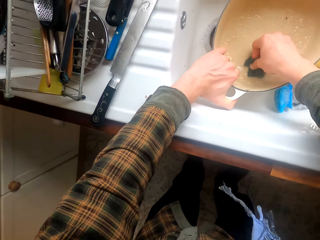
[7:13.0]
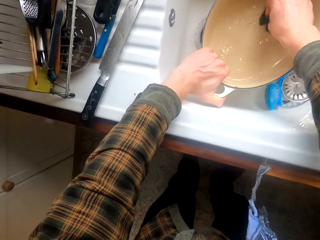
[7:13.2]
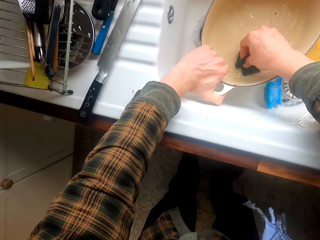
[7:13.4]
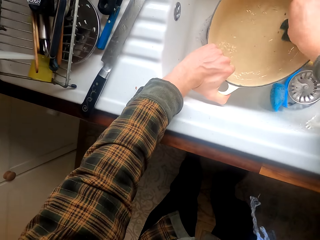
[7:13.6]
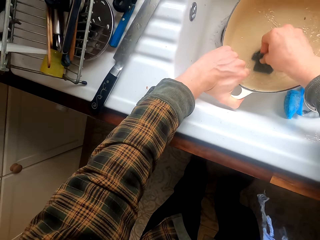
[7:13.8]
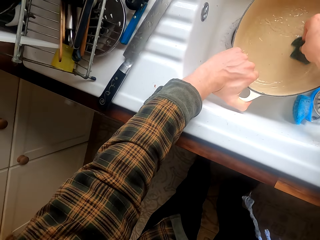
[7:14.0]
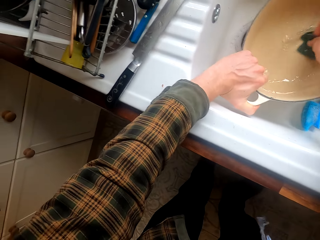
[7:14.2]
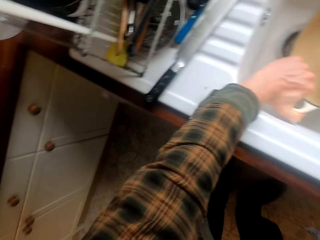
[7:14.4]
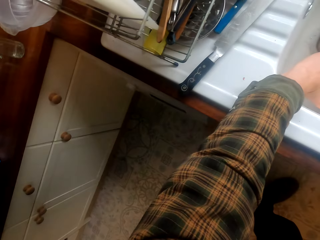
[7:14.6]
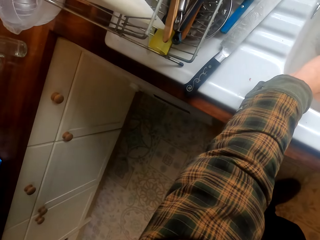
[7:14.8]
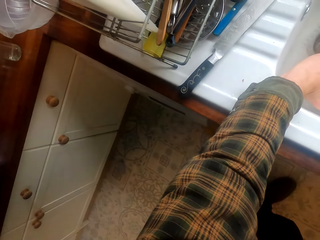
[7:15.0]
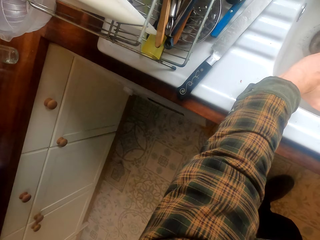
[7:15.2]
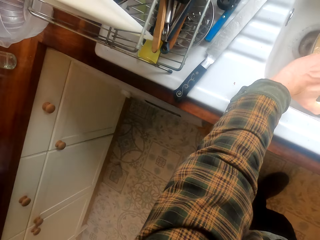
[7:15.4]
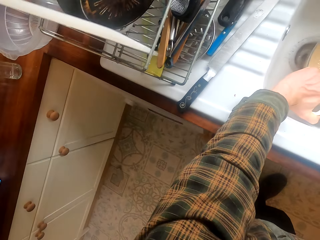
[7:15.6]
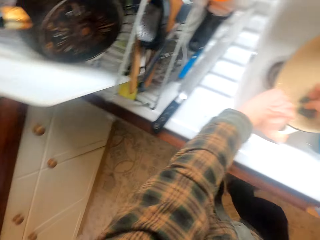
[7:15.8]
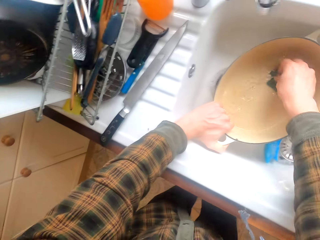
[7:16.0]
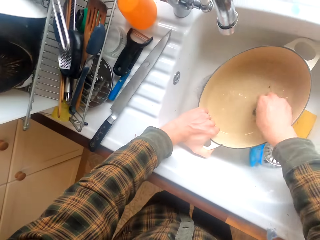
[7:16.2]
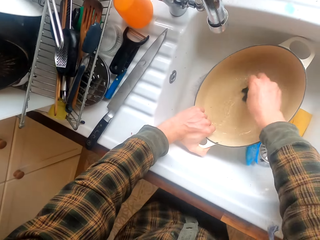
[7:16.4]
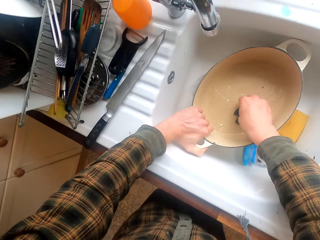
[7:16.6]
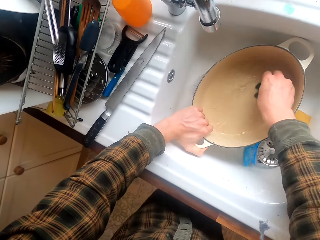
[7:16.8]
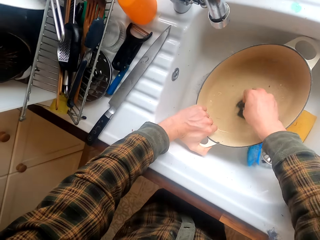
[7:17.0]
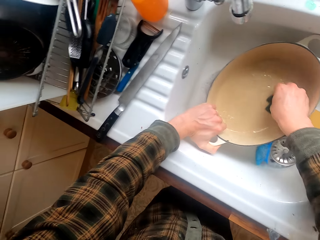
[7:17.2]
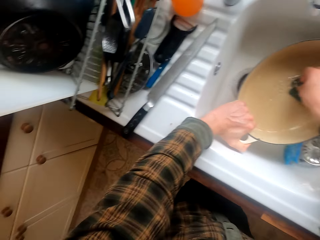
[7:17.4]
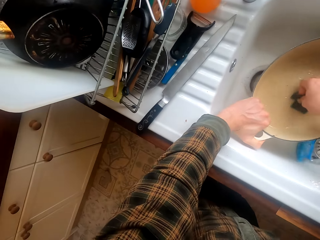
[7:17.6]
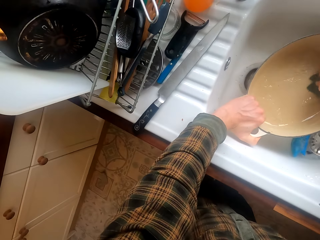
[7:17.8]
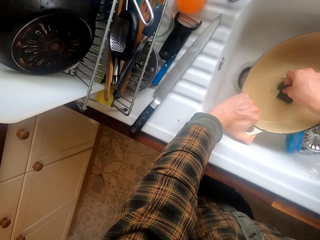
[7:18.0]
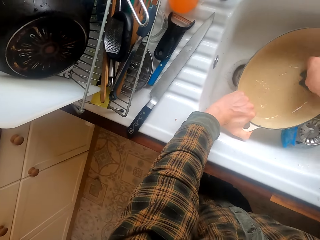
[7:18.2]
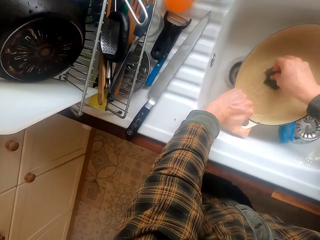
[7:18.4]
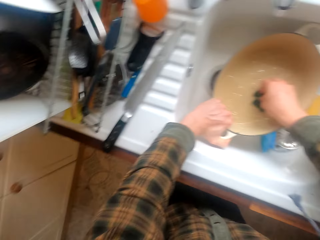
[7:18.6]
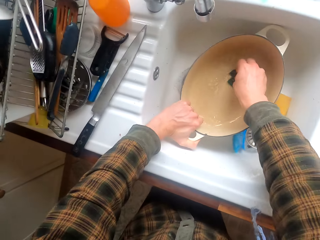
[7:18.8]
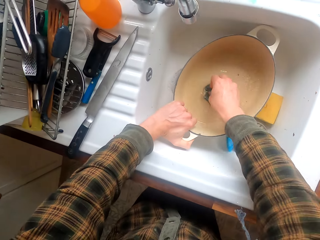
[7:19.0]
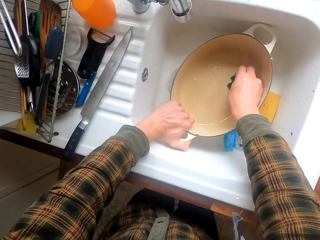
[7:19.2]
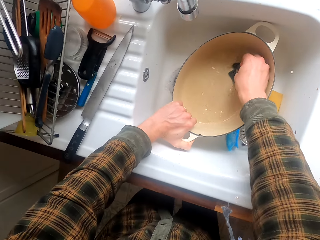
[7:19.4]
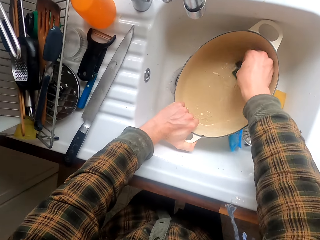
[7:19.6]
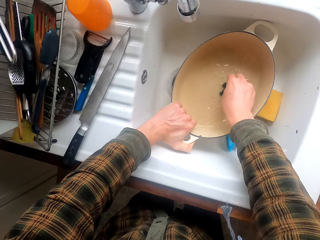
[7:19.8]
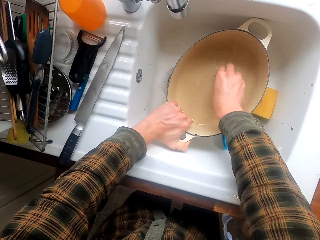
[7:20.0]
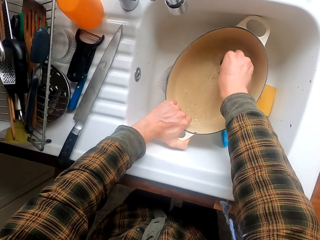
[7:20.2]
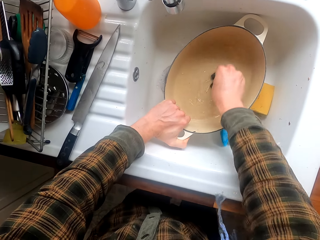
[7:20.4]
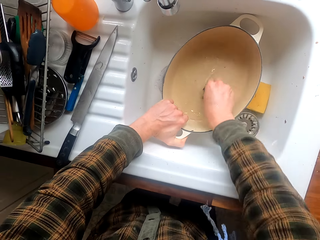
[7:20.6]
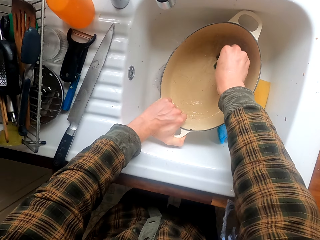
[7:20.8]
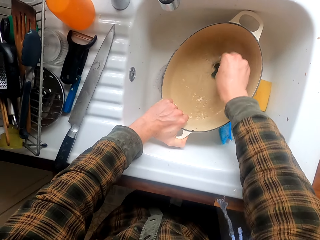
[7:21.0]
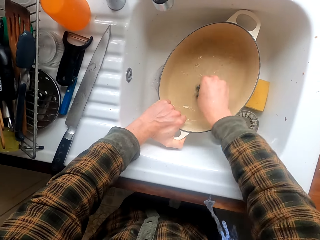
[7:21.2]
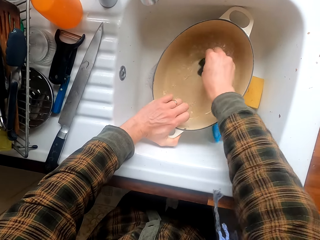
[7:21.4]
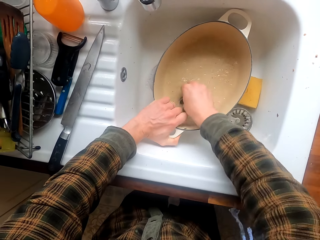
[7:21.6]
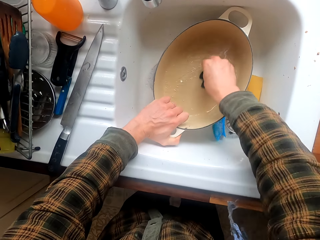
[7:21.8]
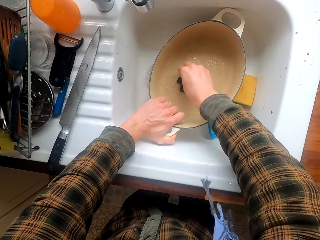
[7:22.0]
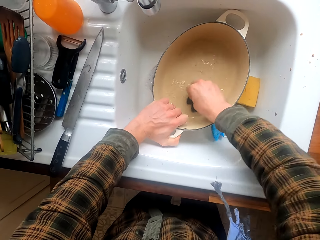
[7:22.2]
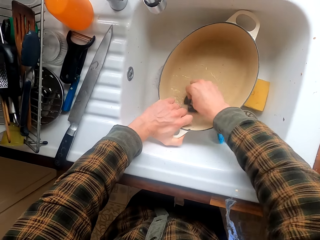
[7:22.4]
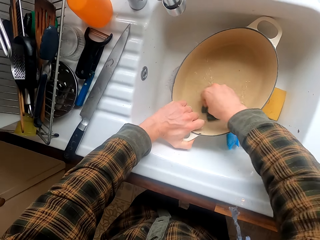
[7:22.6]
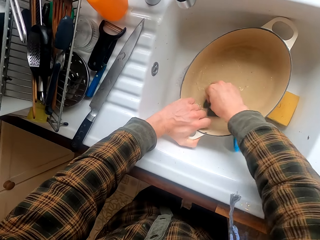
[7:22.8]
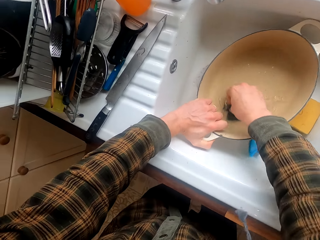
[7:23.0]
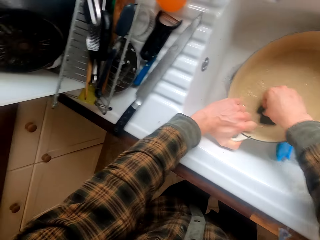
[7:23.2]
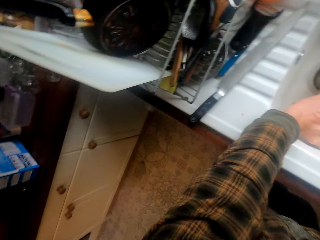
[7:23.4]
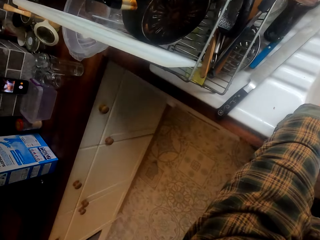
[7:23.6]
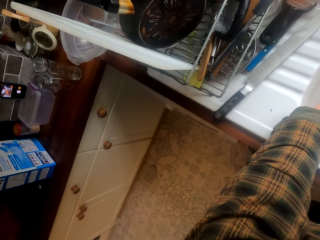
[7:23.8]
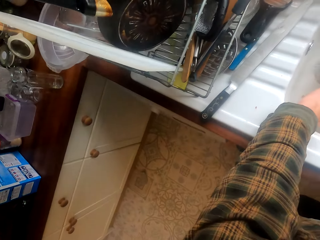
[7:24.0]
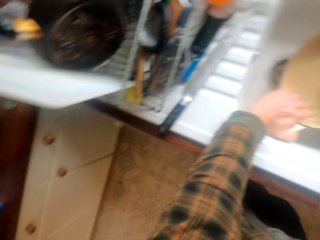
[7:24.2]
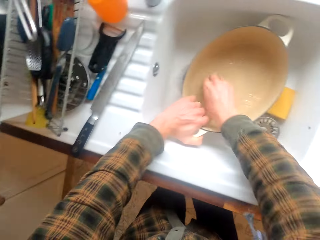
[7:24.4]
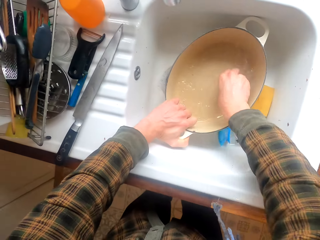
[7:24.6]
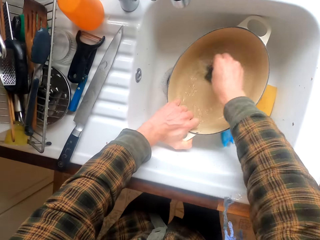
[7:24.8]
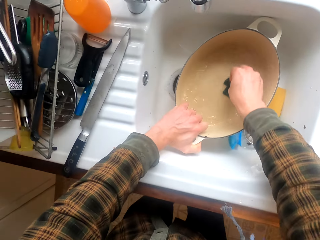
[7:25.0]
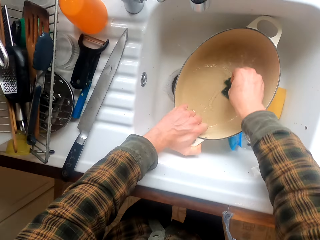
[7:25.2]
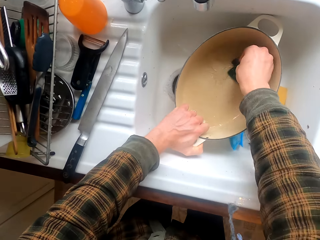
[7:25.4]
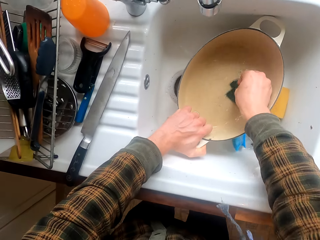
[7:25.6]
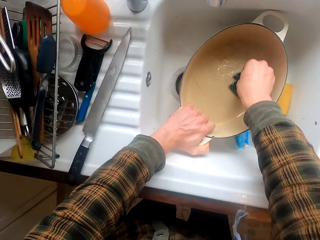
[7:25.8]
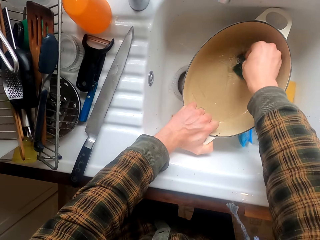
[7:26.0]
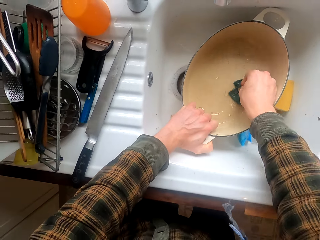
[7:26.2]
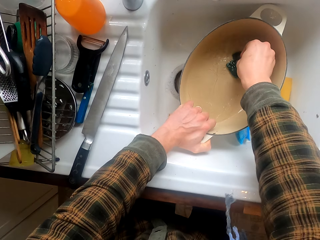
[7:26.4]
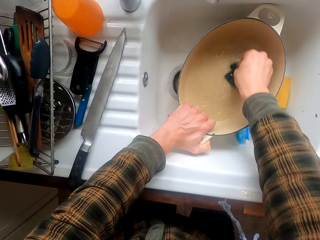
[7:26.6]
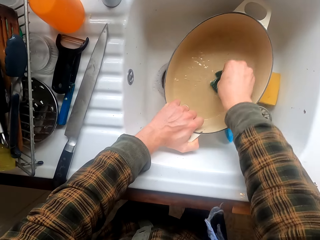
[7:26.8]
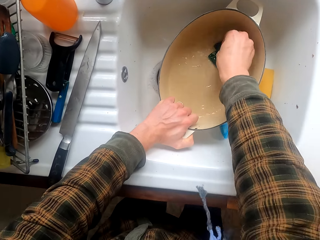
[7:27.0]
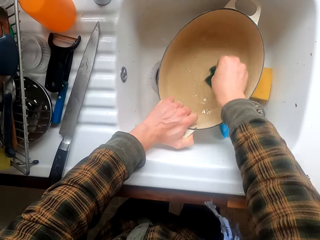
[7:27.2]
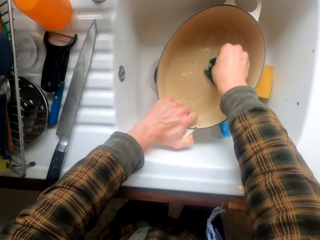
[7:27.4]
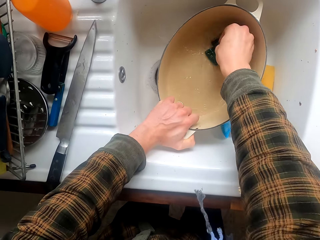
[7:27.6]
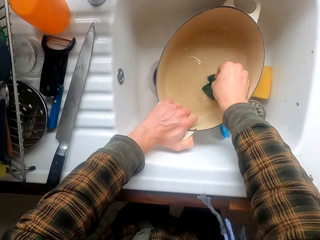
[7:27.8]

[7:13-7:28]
The camera wearer looks around. They scrub the dish. They look around. They scrub the dish.

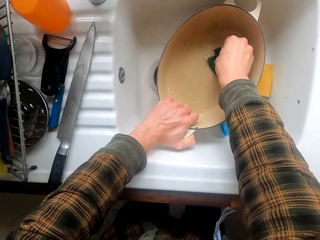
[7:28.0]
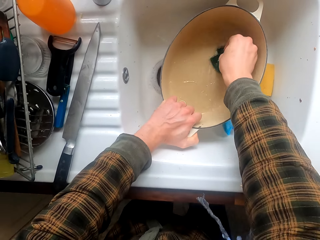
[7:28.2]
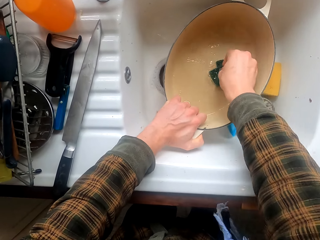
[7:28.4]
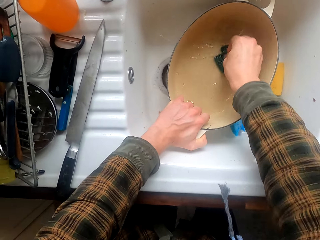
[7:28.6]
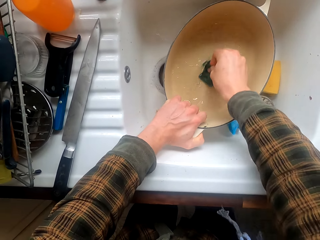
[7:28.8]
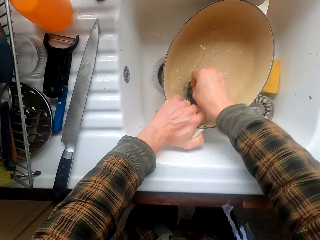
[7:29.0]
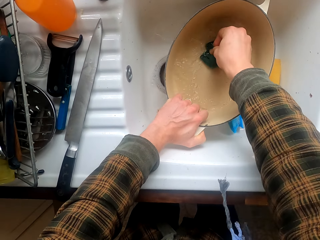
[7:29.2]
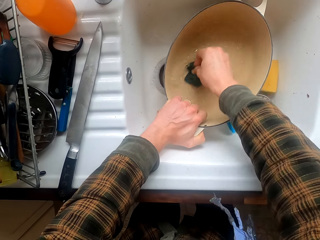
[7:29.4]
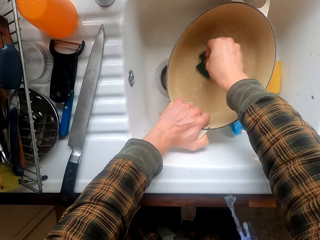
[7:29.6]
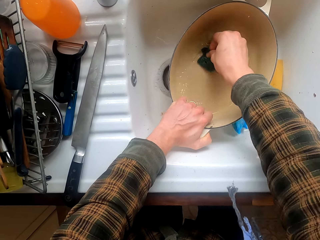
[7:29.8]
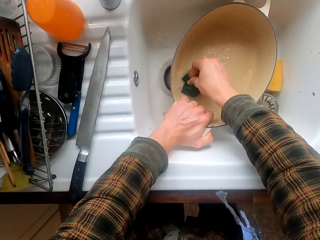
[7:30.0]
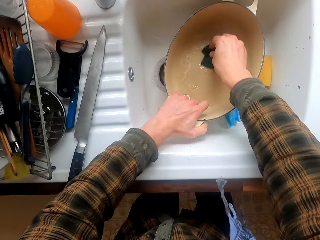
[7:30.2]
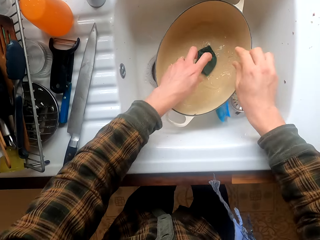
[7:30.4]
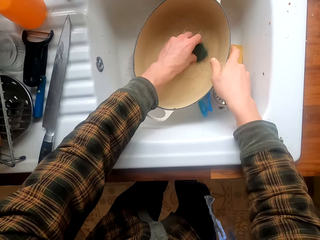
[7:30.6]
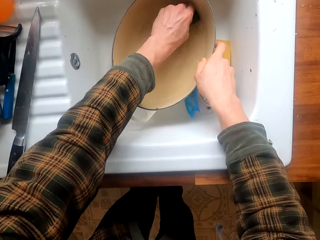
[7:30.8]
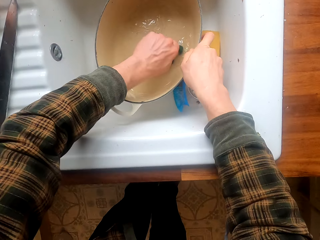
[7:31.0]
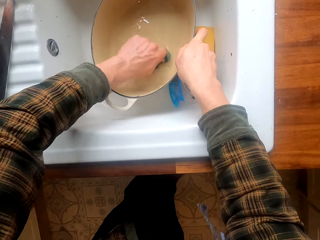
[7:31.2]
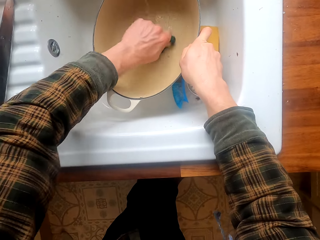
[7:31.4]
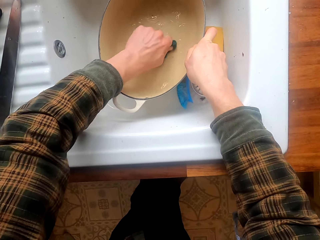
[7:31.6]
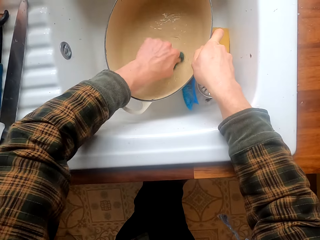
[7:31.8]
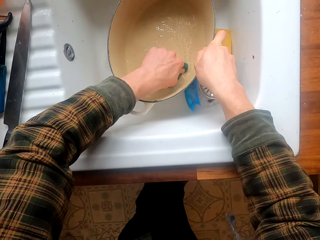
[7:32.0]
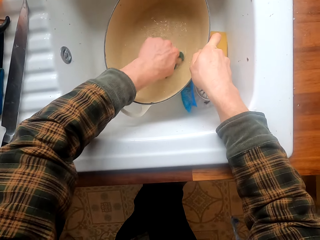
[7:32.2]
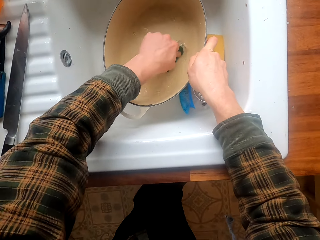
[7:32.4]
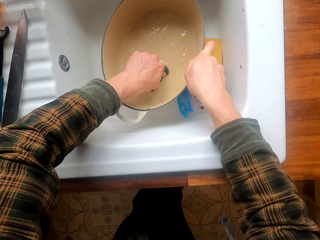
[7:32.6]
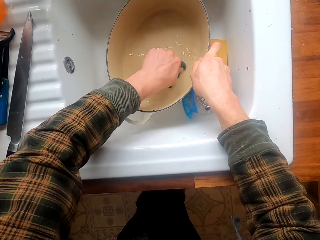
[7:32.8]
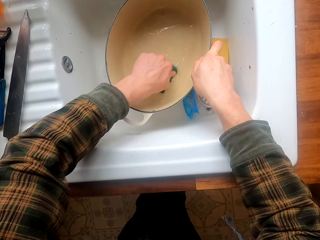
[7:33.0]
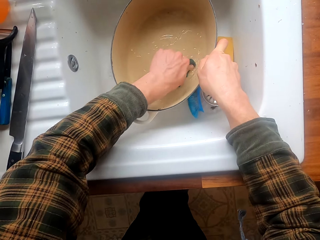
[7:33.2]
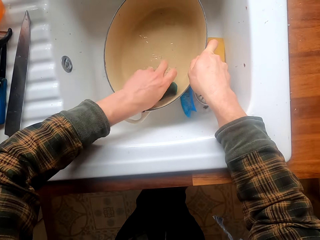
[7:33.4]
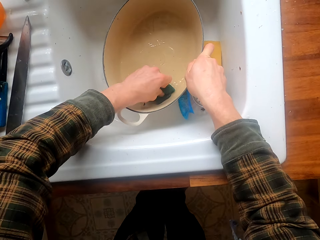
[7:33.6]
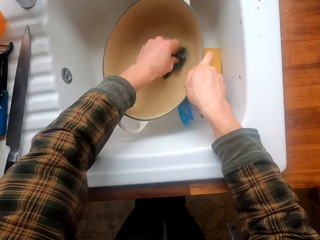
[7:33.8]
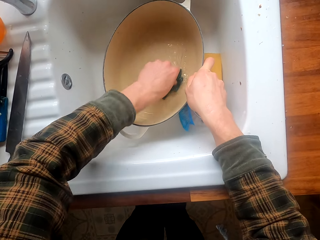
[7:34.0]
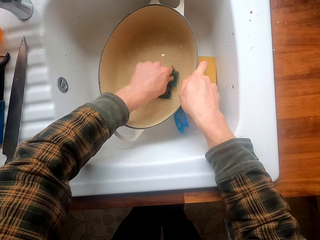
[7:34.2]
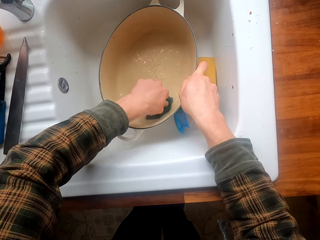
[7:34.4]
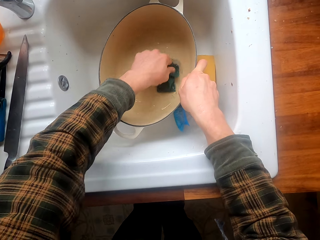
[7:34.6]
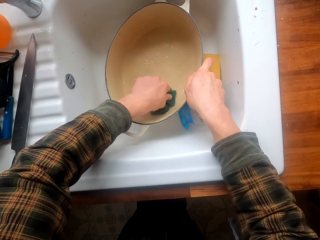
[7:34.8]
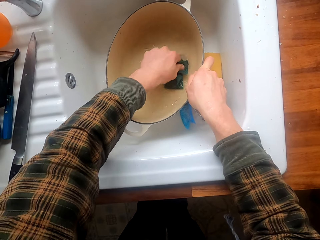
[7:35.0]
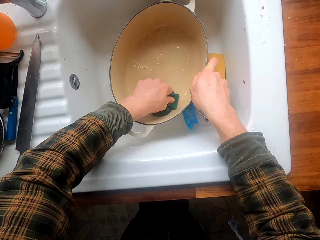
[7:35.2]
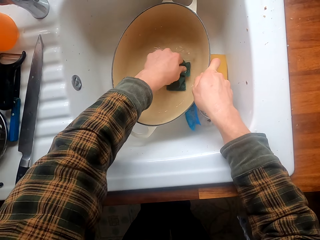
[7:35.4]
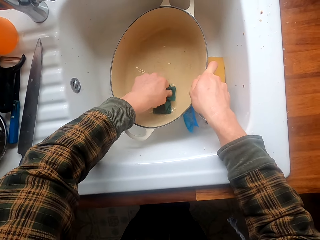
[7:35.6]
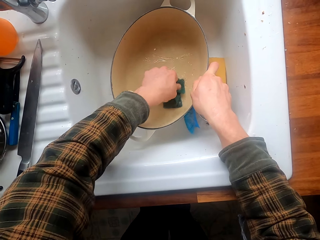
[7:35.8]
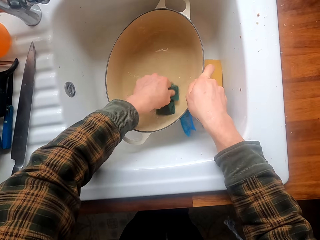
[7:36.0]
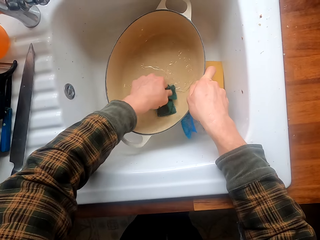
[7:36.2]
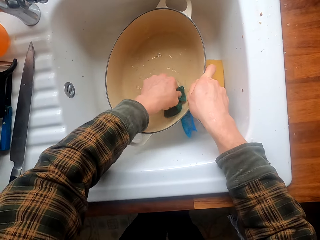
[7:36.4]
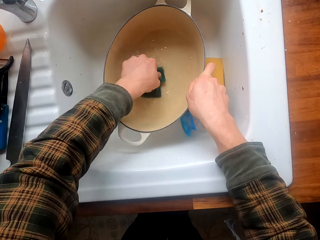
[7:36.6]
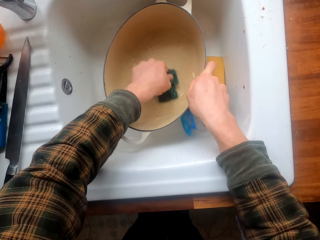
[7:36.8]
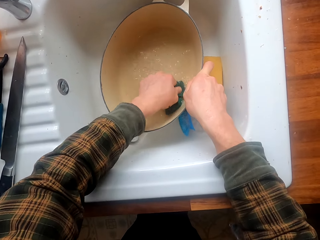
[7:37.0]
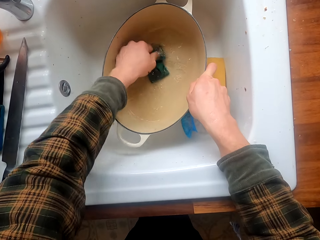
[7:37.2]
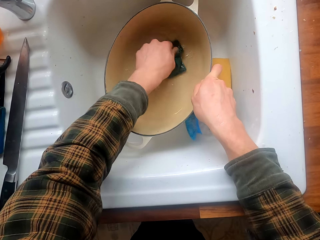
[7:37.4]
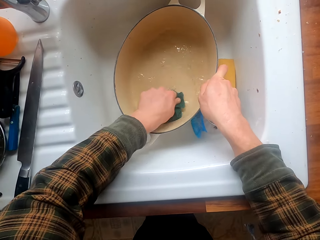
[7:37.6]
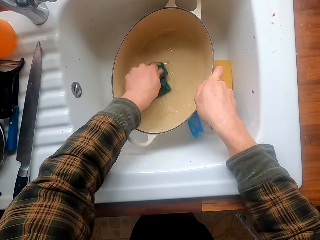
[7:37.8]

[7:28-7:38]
The camera wearer scrubs the dish with the other hand.
